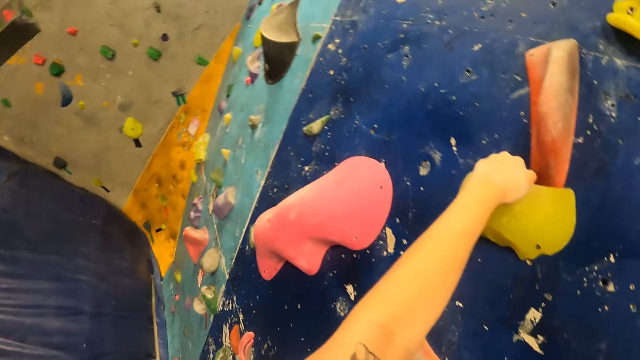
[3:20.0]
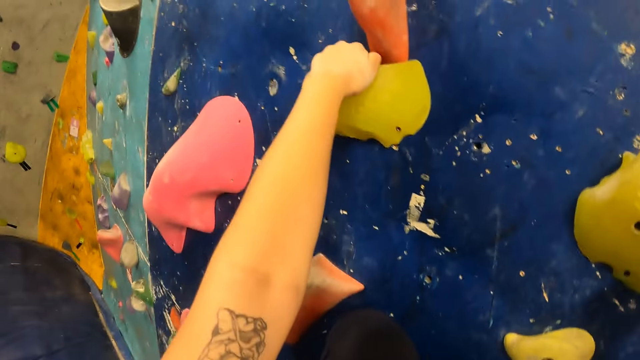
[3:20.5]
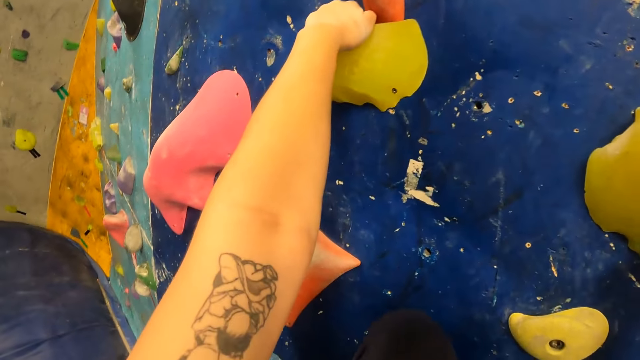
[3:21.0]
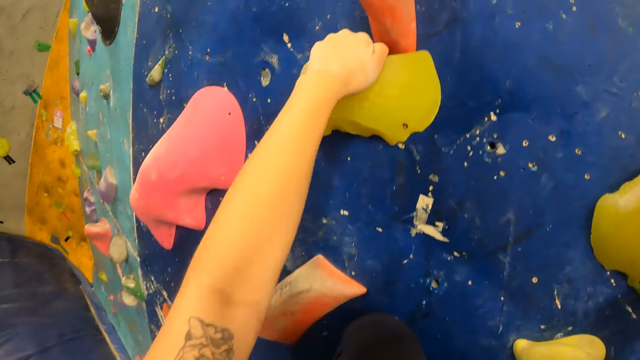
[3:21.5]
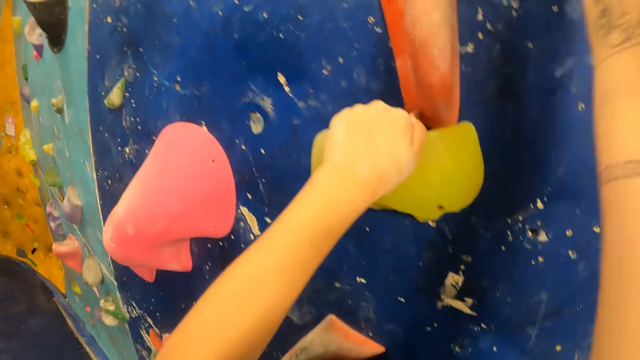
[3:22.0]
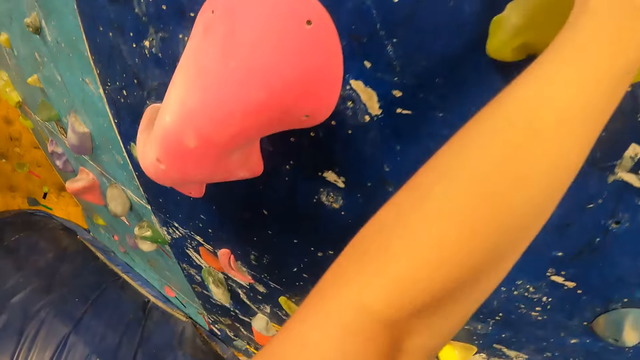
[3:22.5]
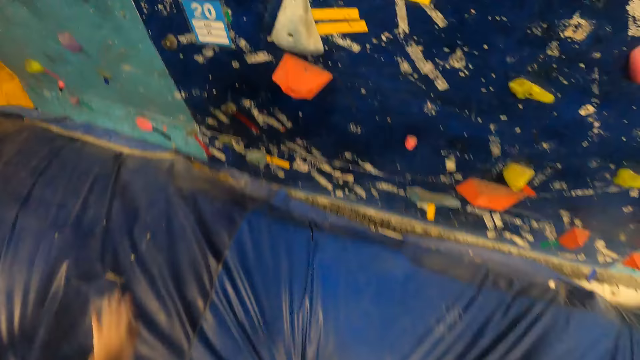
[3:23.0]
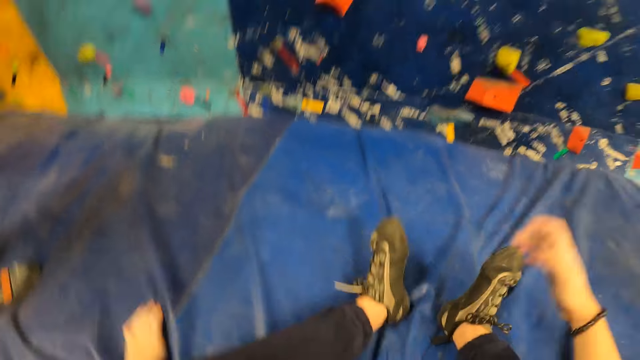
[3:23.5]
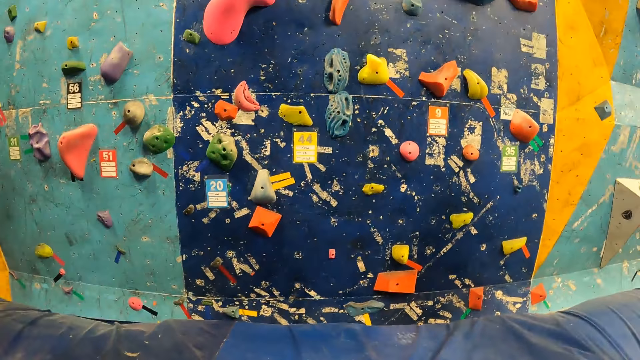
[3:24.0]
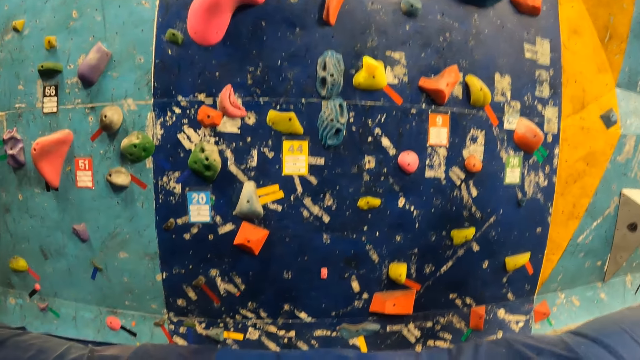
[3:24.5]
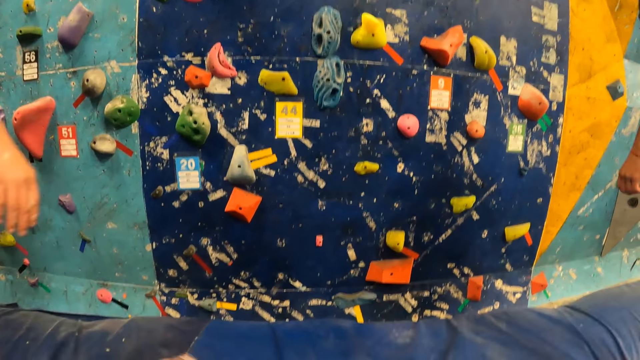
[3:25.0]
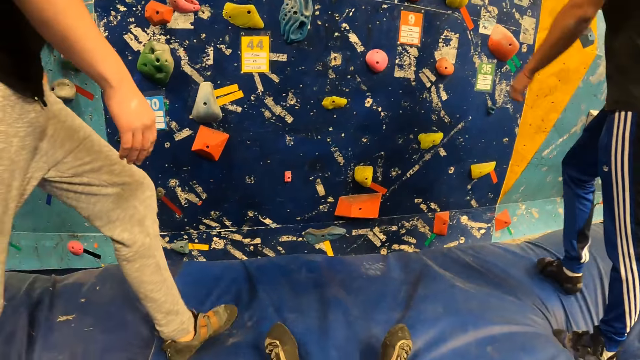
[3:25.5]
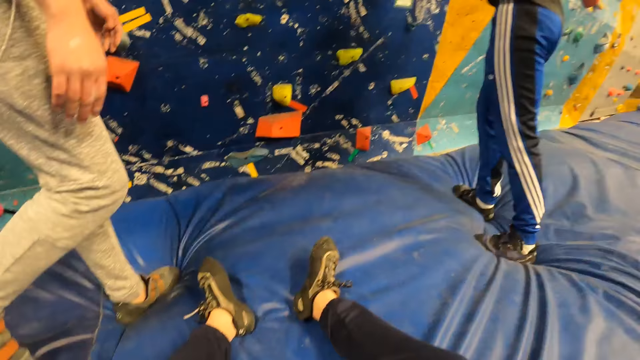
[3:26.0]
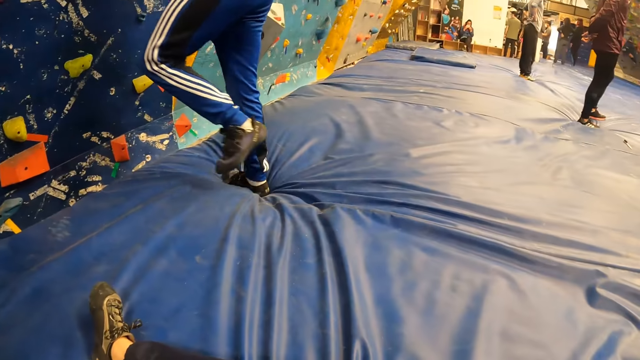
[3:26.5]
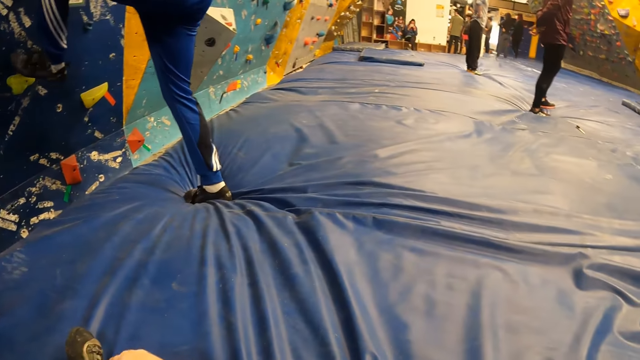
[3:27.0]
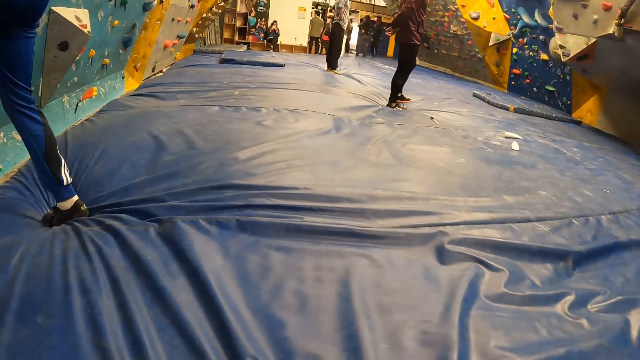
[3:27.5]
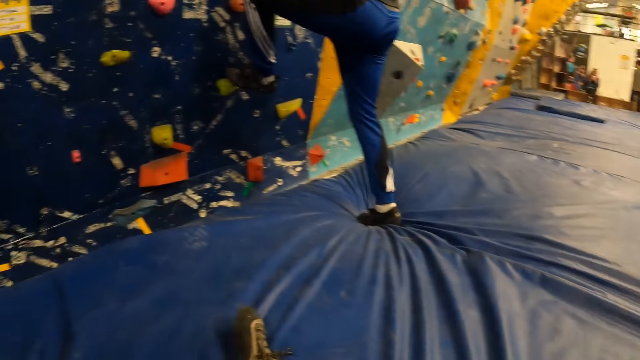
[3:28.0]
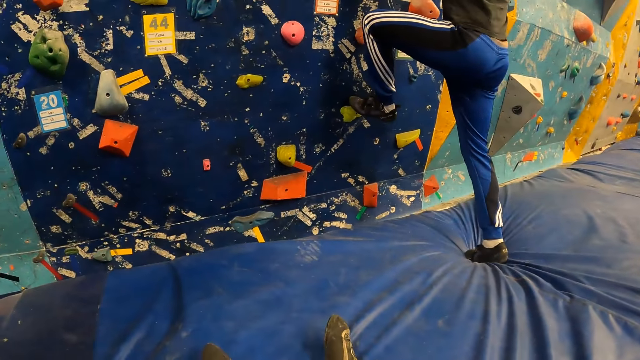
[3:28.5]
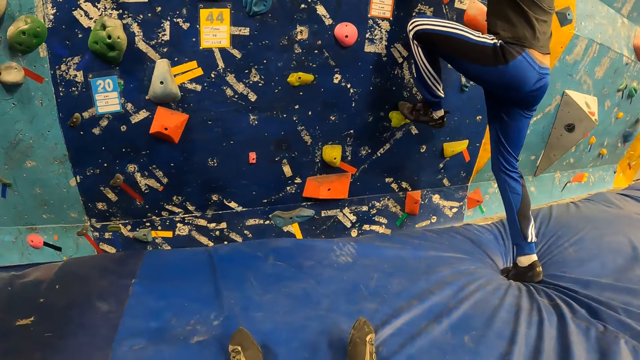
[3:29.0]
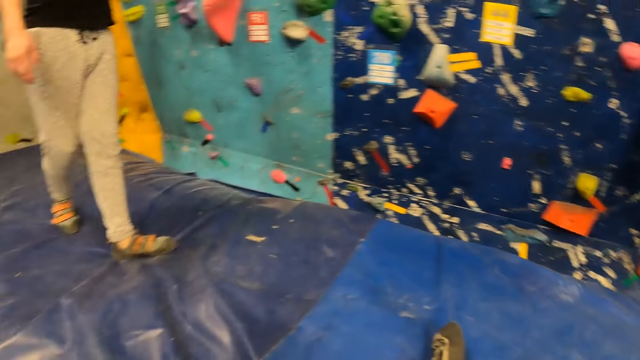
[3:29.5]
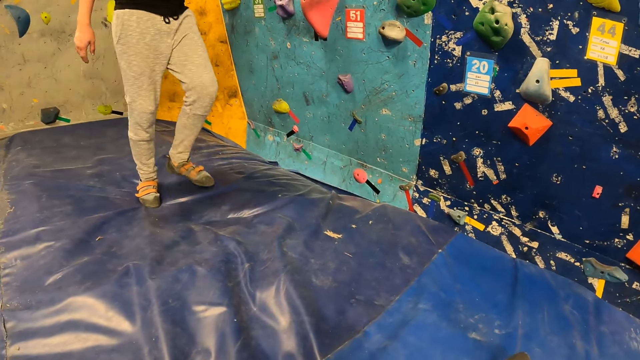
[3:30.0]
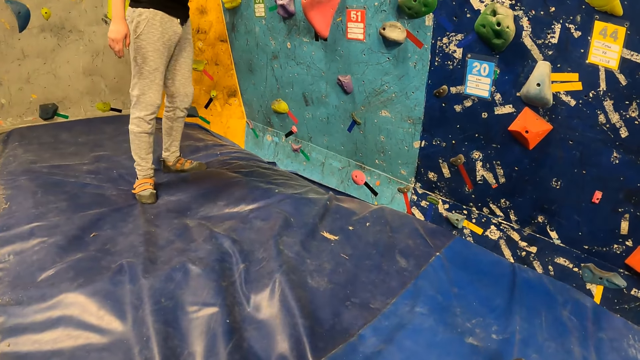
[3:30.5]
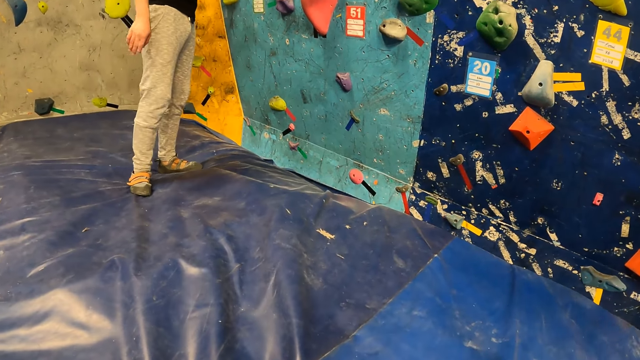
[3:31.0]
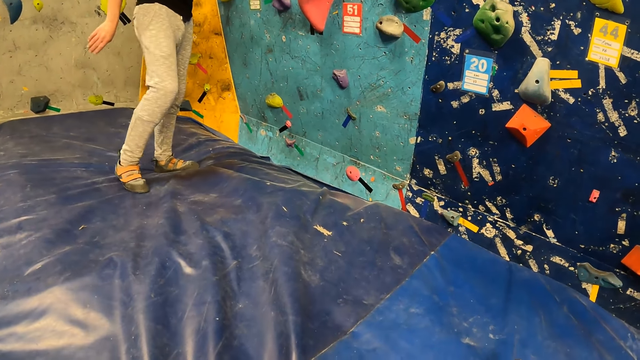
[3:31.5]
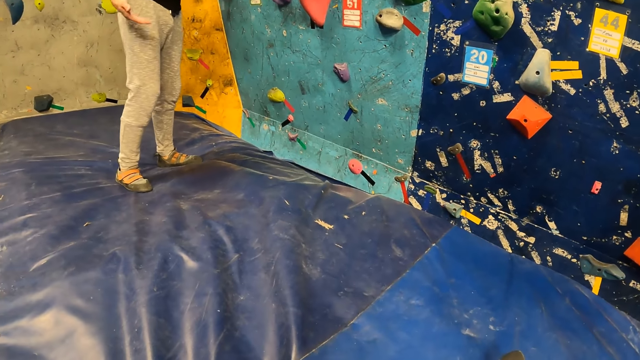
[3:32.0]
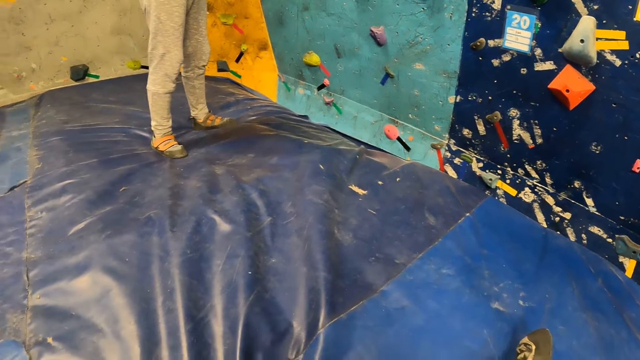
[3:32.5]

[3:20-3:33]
The camera wearer falls on the ground from the wall. A man climbs the climbing stones on the wall.

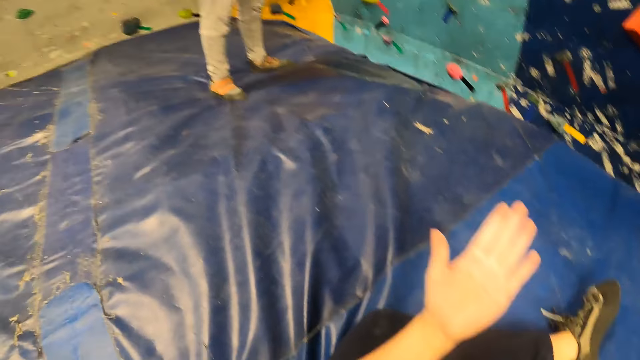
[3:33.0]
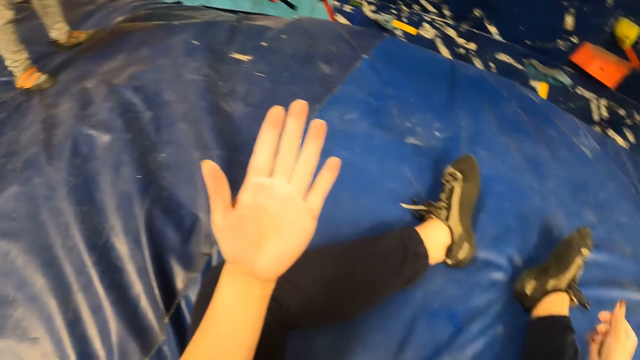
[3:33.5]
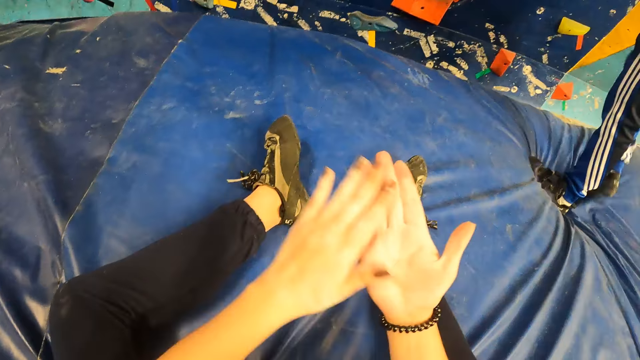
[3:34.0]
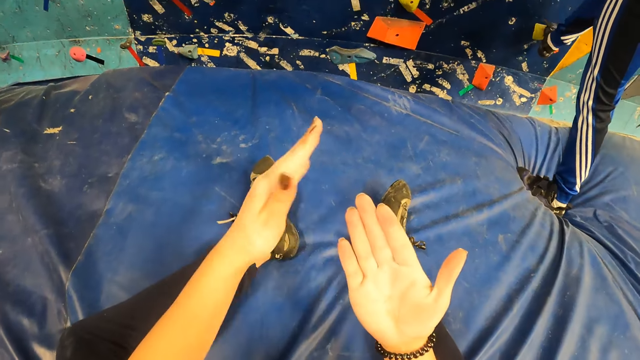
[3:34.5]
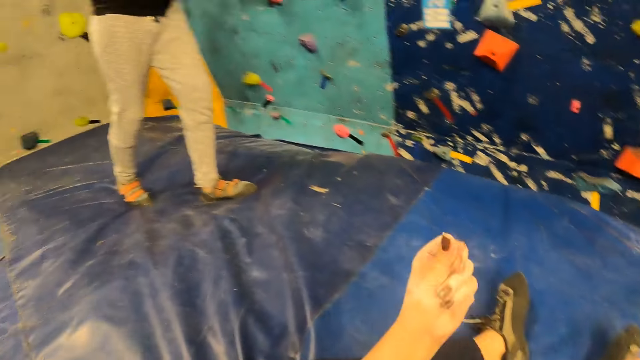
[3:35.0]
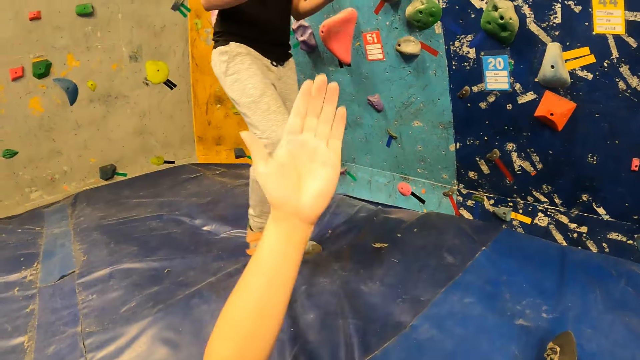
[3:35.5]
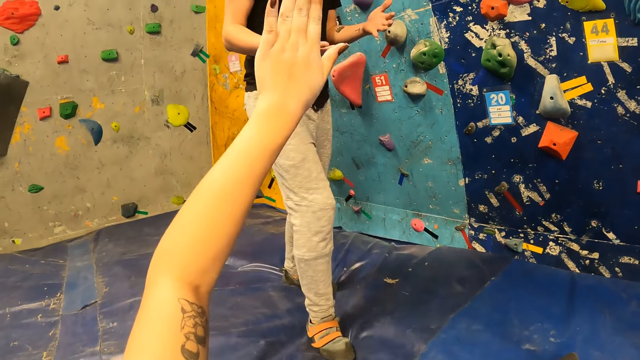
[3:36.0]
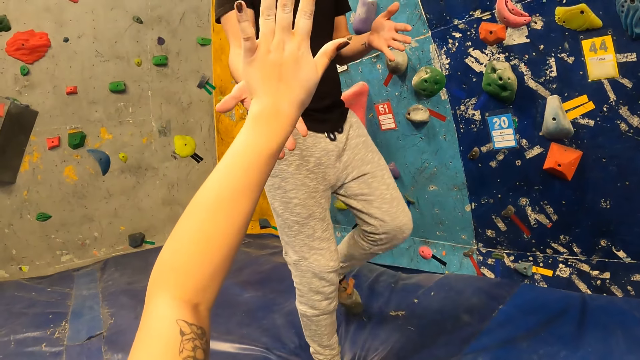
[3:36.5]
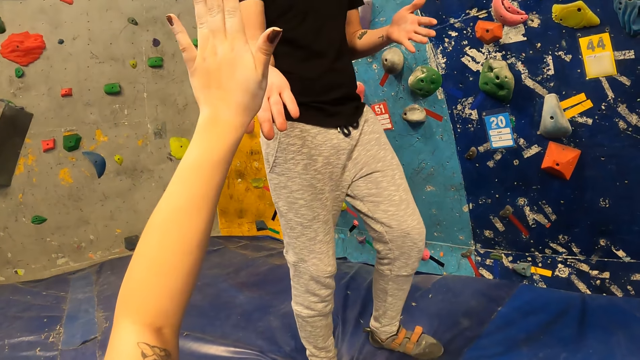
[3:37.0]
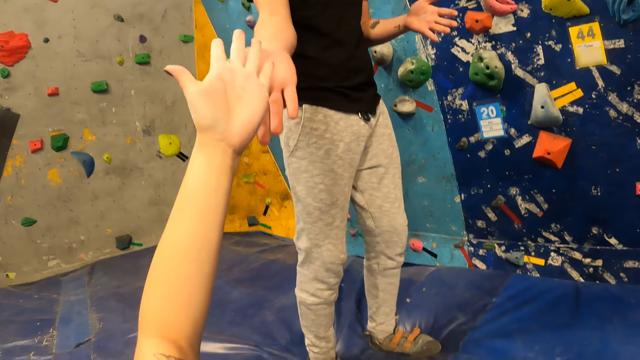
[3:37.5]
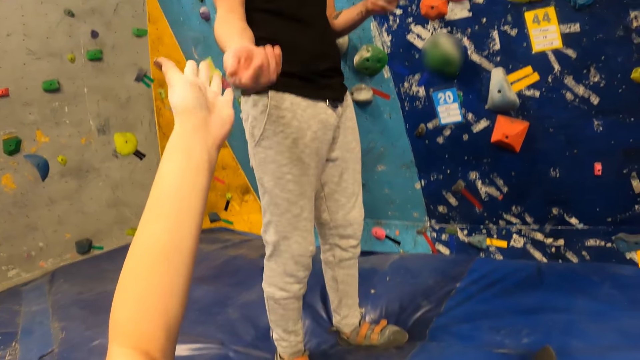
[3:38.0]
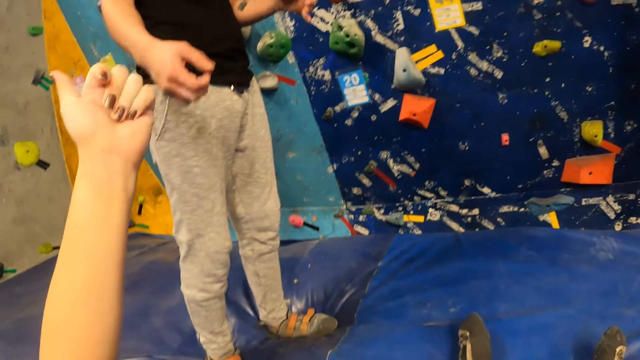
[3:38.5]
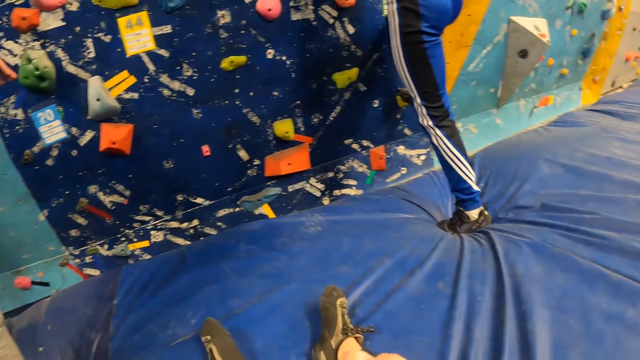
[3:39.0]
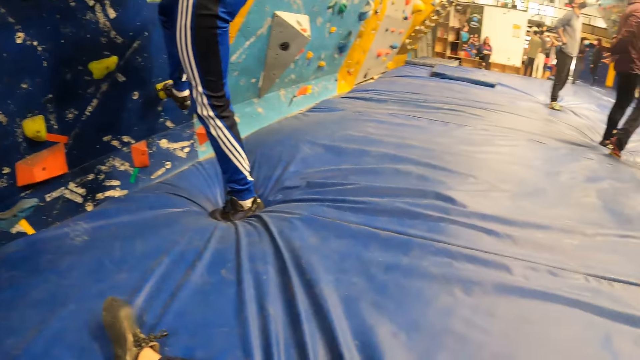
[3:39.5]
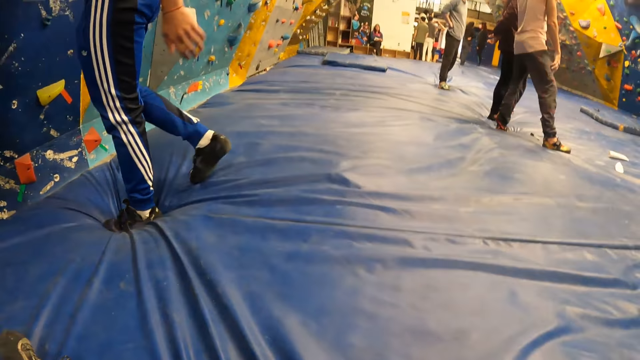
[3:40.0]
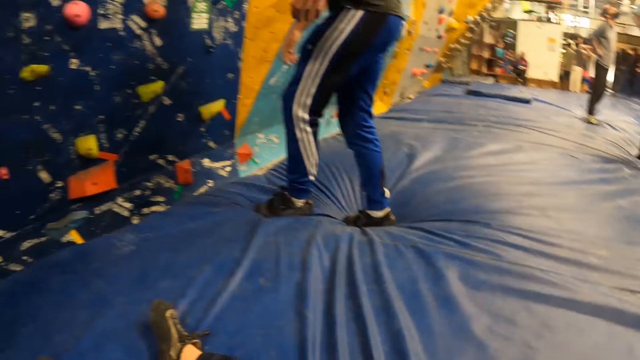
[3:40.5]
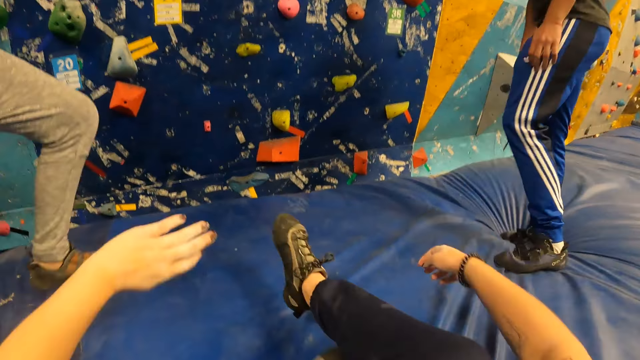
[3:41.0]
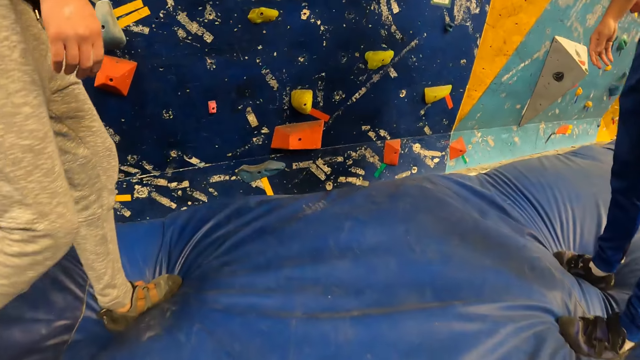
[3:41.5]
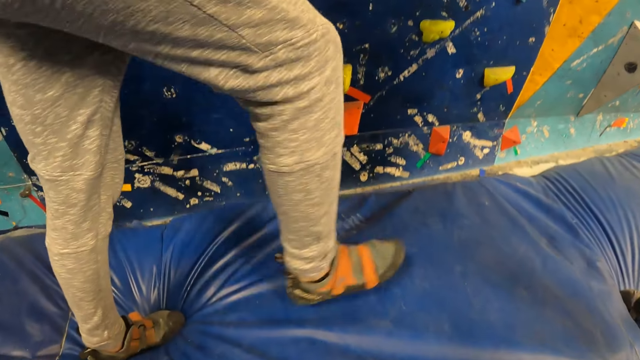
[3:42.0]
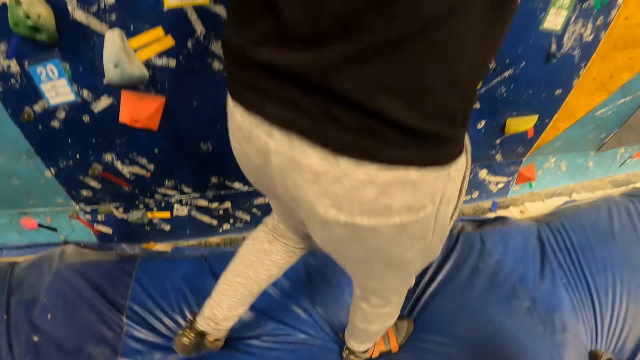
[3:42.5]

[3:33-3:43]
The camera wearer interacts with the man. They touch the man.
